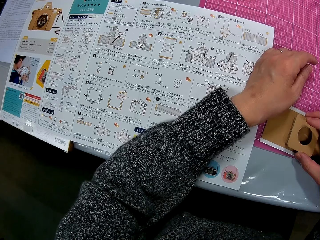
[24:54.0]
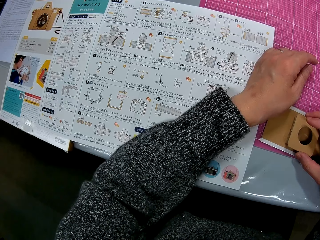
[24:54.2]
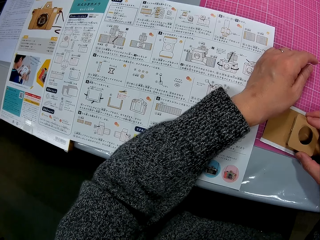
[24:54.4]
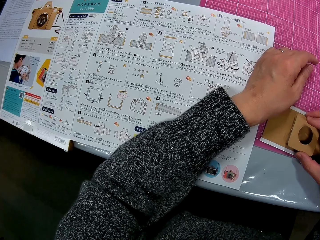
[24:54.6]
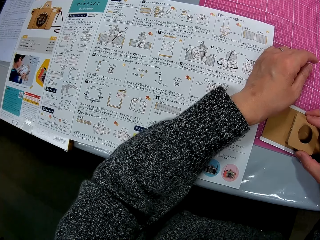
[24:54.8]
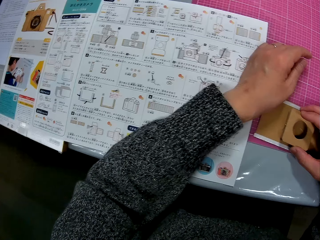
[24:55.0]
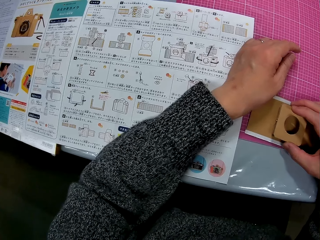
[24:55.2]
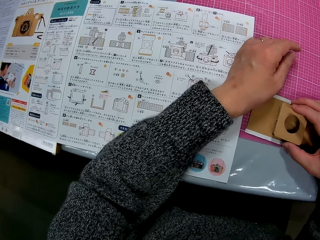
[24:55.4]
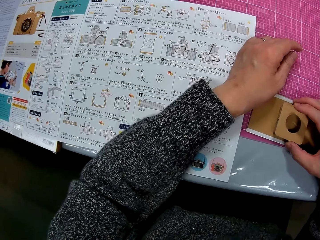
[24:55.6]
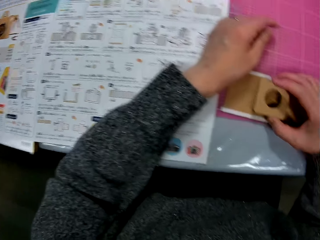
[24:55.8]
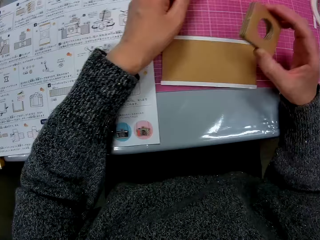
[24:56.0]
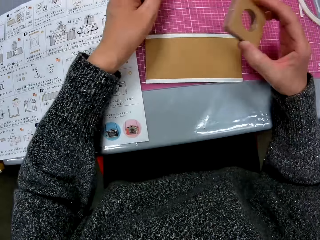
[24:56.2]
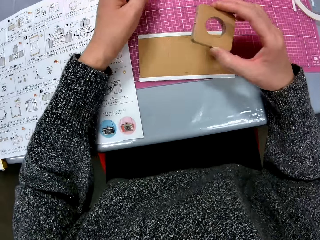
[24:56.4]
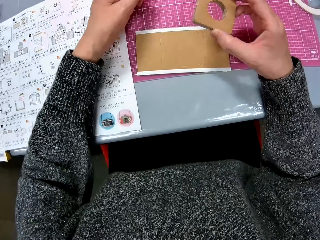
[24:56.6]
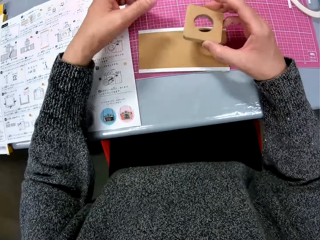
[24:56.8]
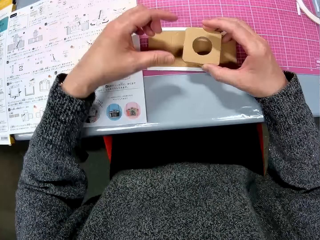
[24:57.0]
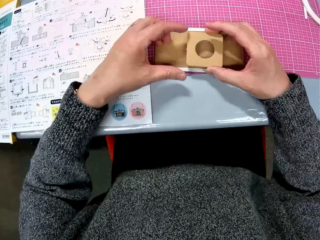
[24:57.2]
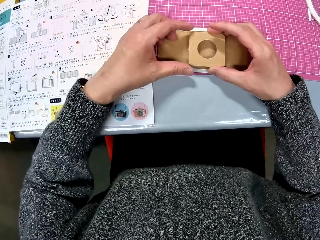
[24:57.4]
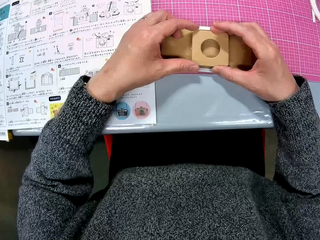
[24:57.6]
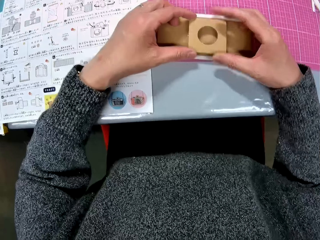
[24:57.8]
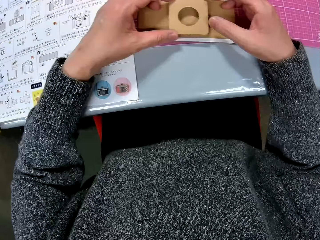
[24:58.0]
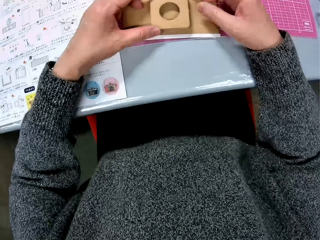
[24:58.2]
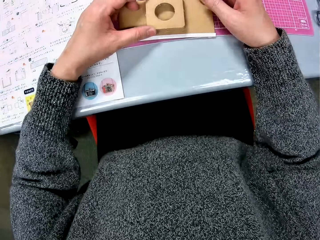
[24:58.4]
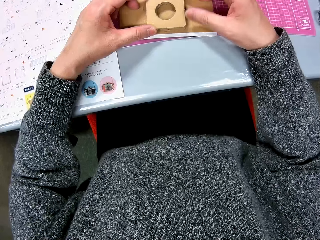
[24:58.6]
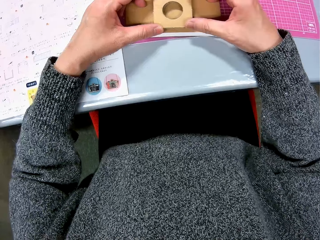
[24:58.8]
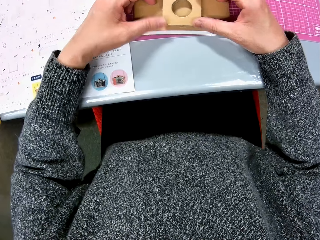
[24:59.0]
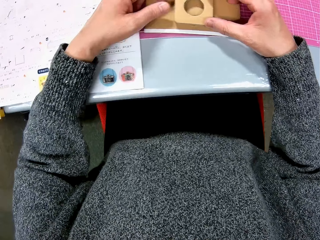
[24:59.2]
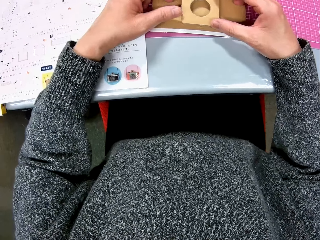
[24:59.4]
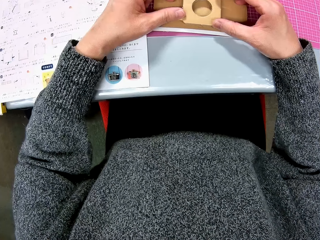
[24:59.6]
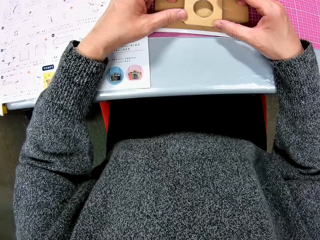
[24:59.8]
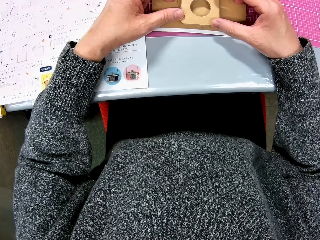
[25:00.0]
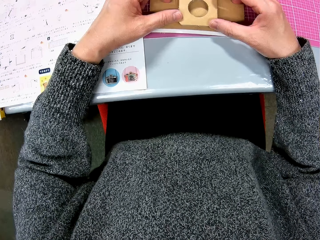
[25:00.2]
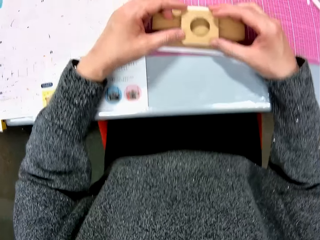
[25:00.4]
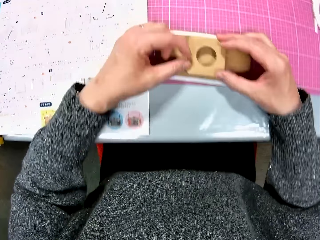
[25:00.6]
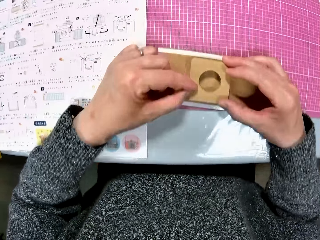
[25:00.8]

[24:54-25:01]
The camera wearer refers to the modelling manual. She picks the cardboard from a cutting mat. She shakes the brown cardboard in her right hand. She drops the brown cardboard on the other brown cardboard on the table. She checks the brown cardboard in her hand.
